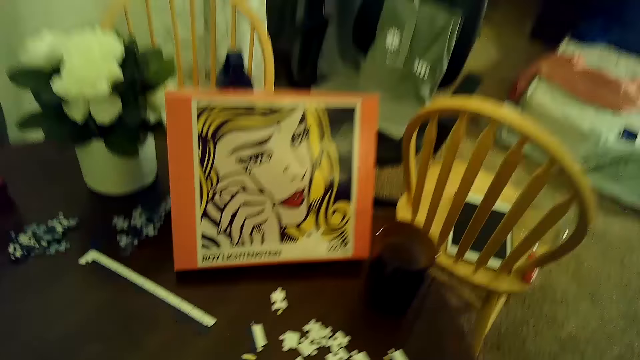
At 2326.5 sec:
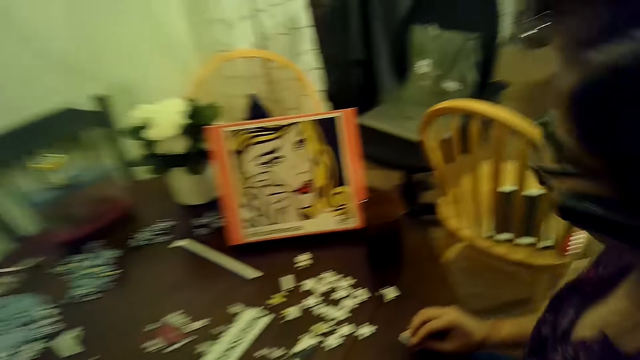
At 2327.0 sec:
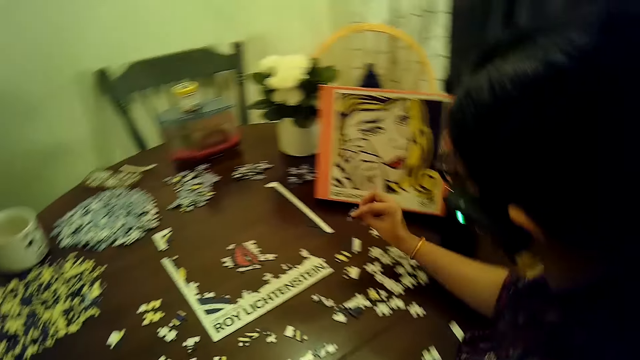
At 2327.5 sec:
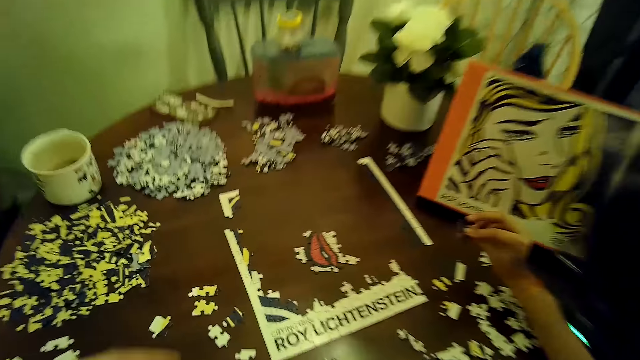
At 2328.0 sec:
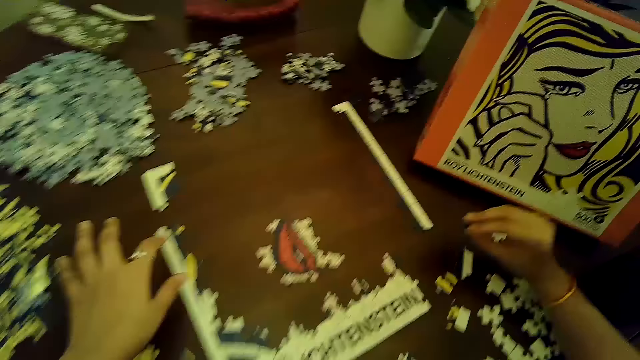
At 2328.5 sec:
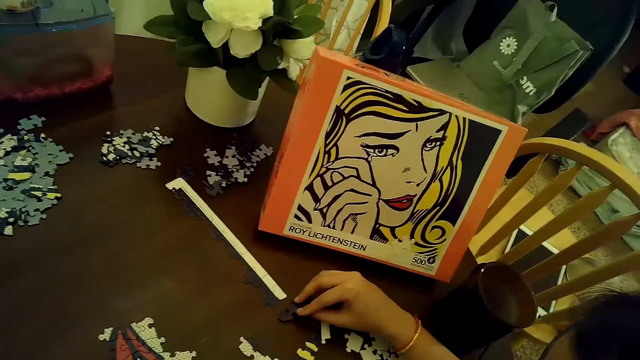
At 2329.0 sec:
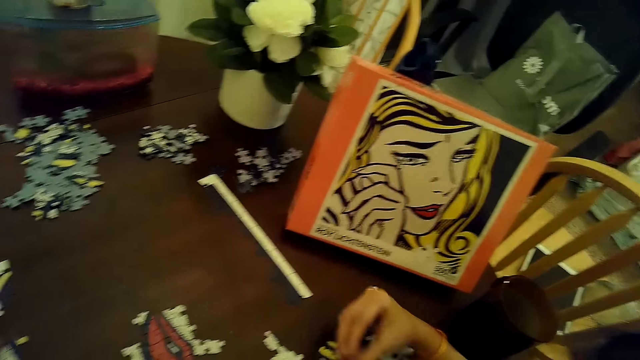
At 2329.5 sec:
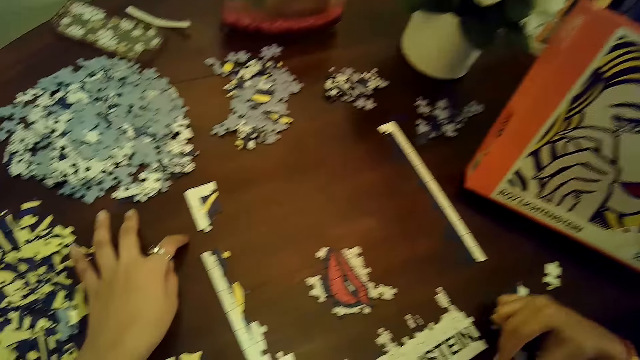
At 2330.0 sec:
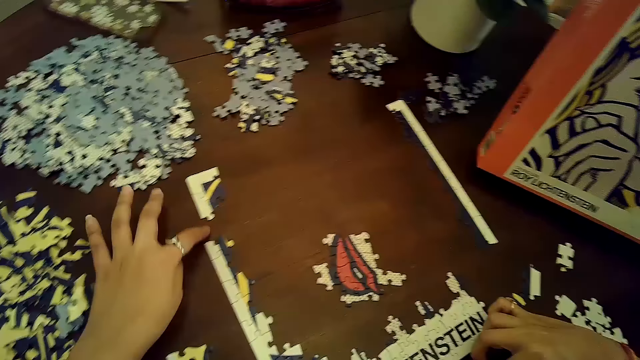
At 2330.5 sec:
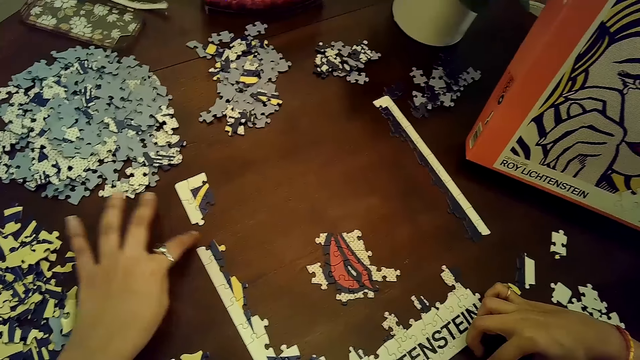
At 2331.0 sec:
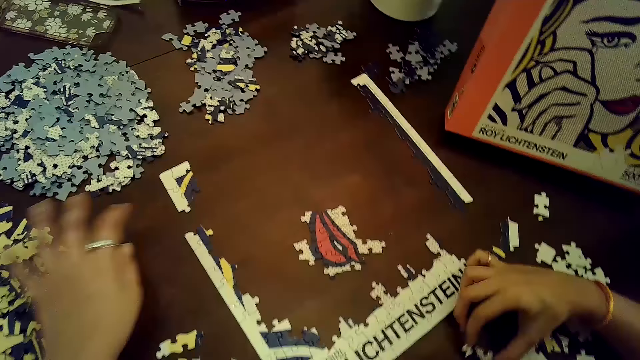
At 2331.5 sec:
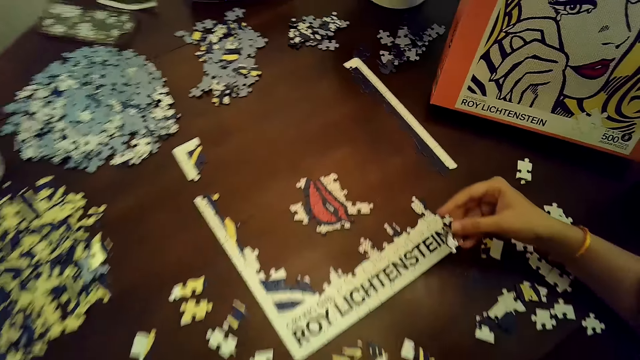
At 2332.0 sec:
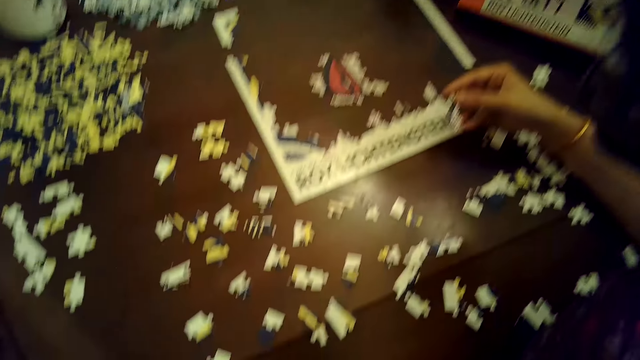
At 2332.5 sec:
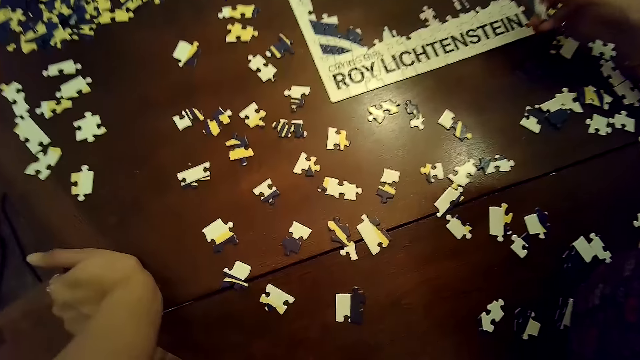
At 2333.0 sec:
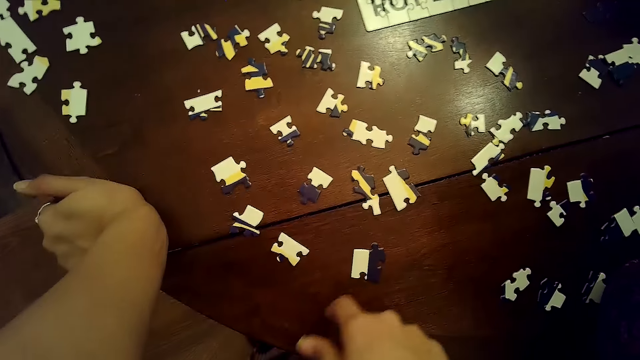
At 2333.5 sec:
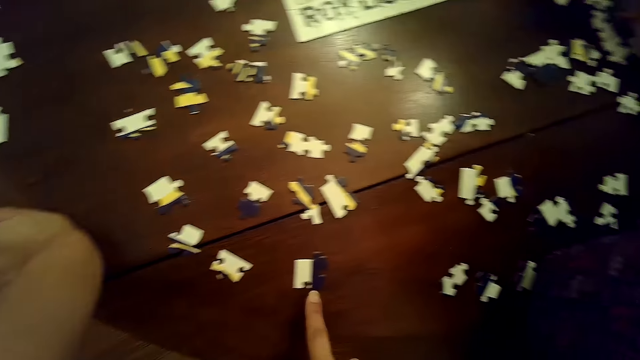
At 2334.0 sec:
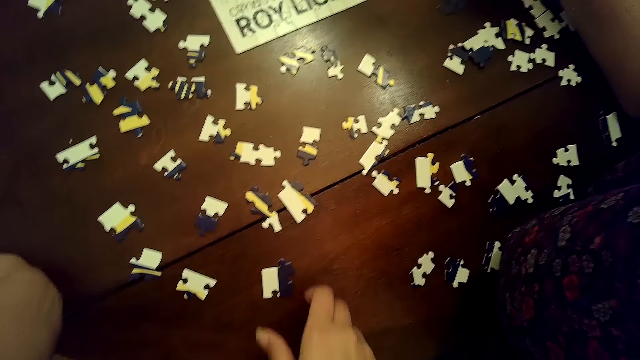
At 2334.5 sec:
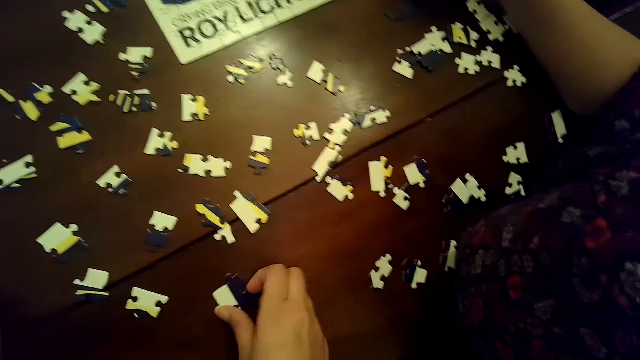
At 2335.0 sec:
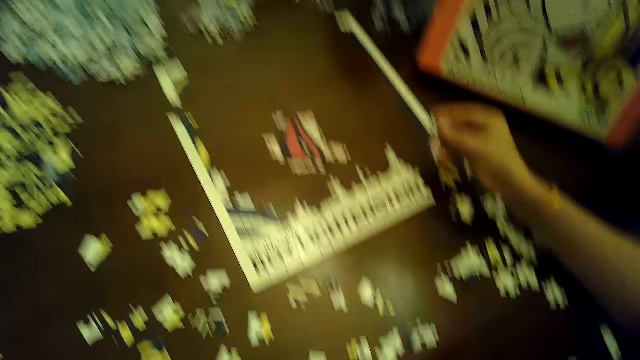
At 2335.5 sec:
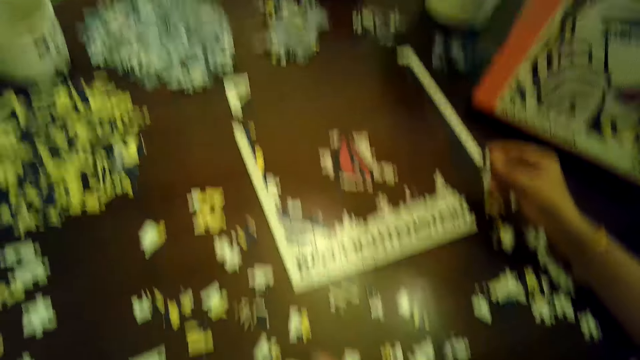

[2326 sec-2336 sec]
The camera wearer places the puzzle piece on the table with her right hand. A woman picks a puzzle piece from the table with her right hand. The woman places the puzzle piece on the table with her right hand. The camera wearer moves her left hand on the table. The woman picks a puzzle piece from the table with her right hand. The camera wearer stares at the table. She picks a puzzle piece from the table with her right hand.

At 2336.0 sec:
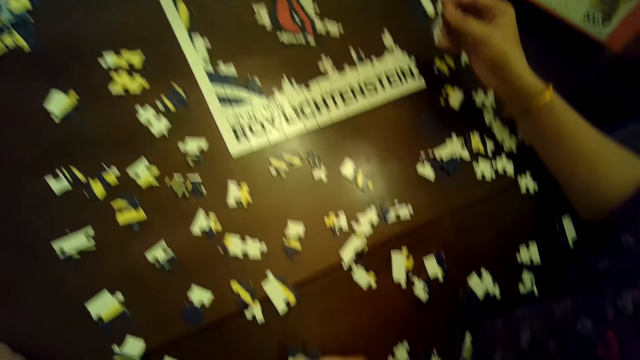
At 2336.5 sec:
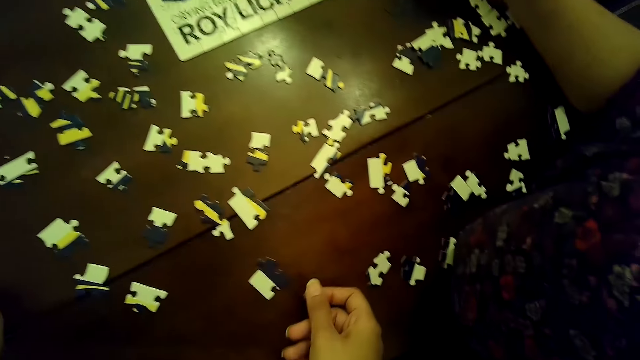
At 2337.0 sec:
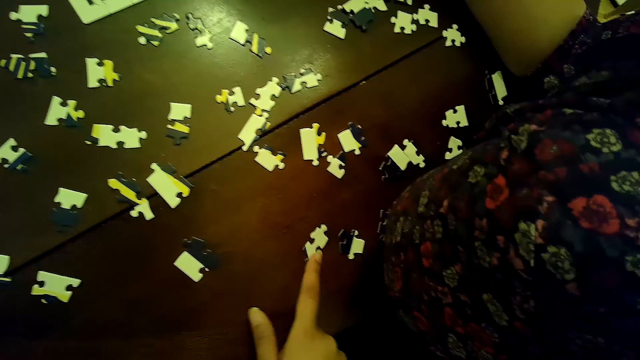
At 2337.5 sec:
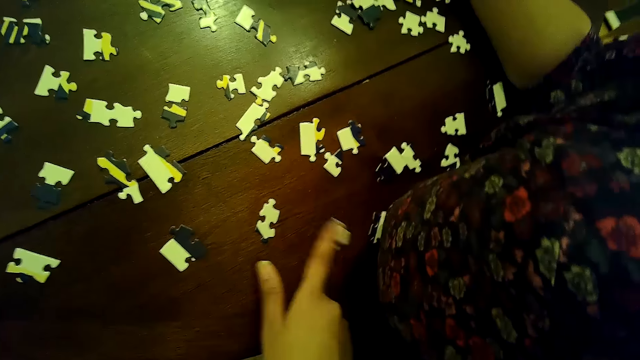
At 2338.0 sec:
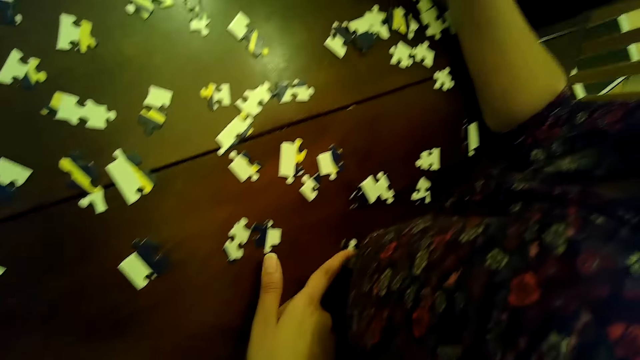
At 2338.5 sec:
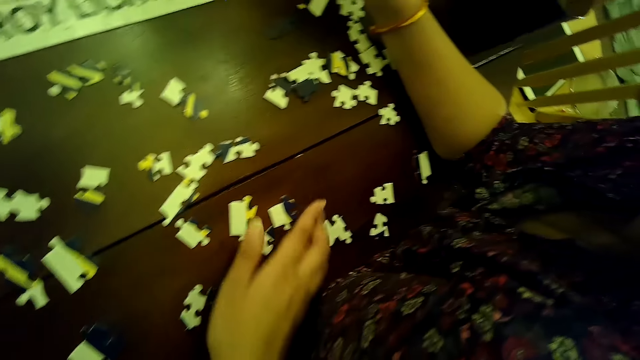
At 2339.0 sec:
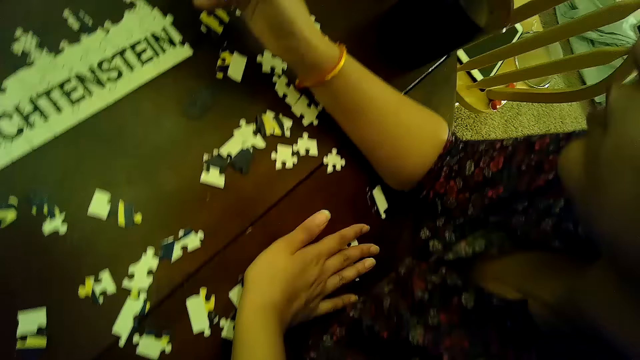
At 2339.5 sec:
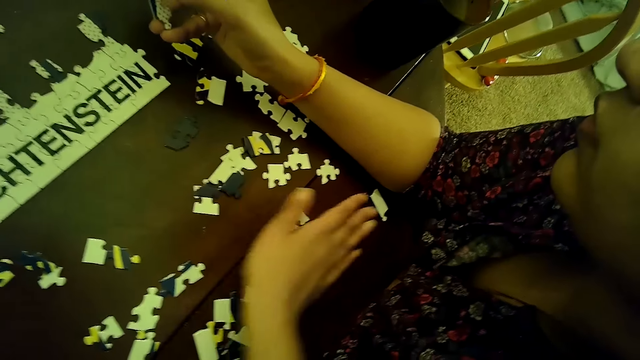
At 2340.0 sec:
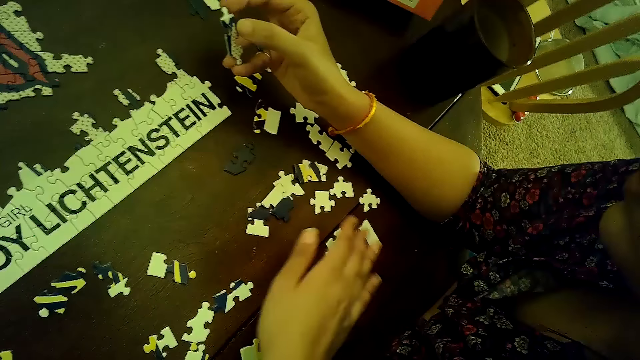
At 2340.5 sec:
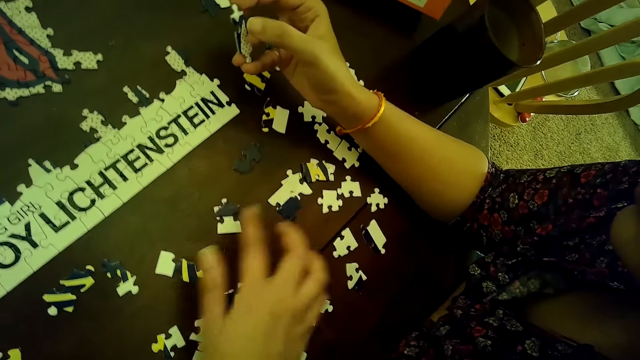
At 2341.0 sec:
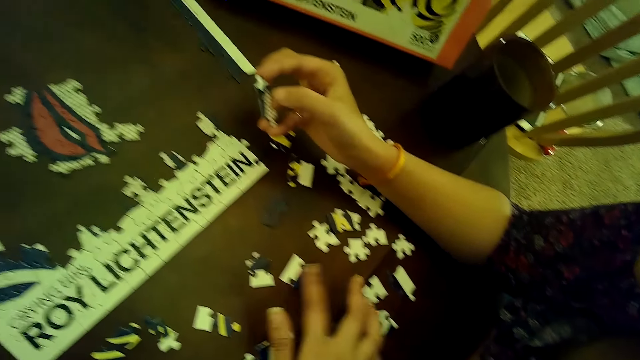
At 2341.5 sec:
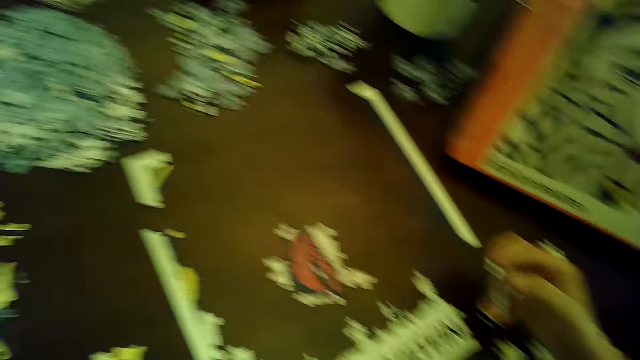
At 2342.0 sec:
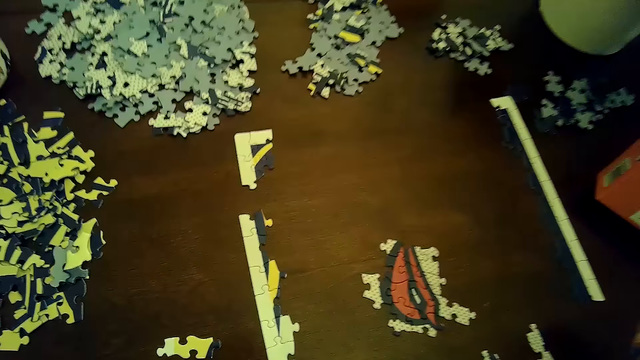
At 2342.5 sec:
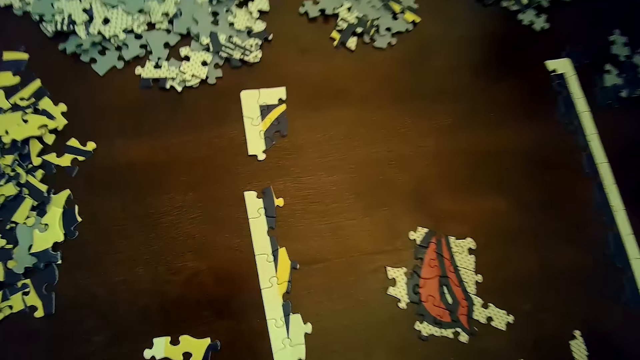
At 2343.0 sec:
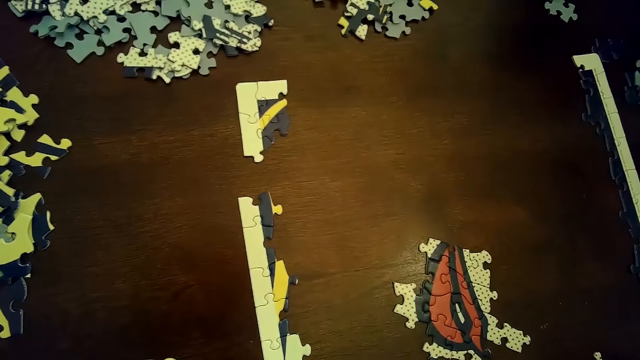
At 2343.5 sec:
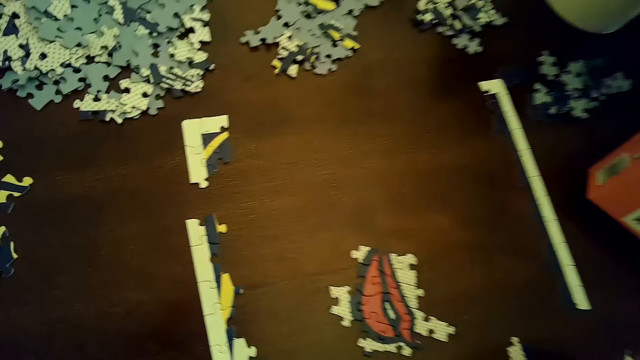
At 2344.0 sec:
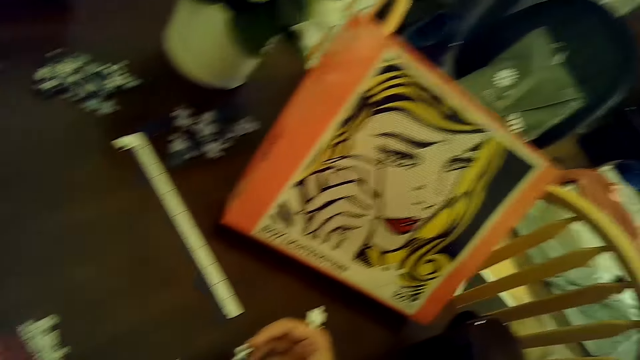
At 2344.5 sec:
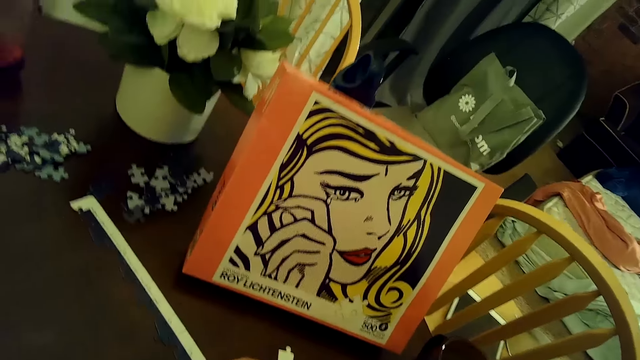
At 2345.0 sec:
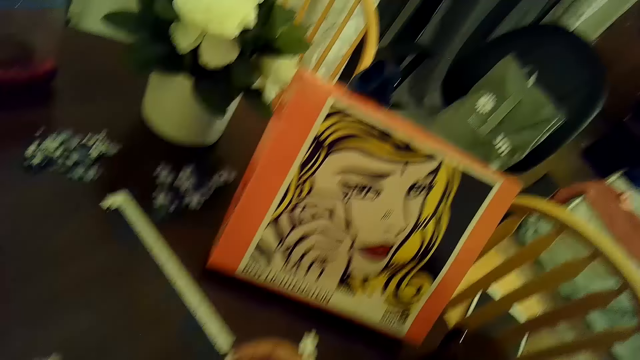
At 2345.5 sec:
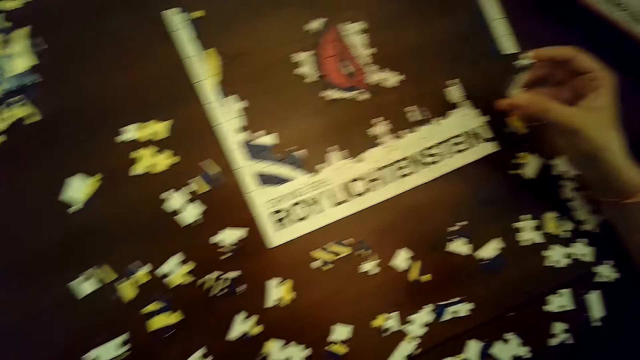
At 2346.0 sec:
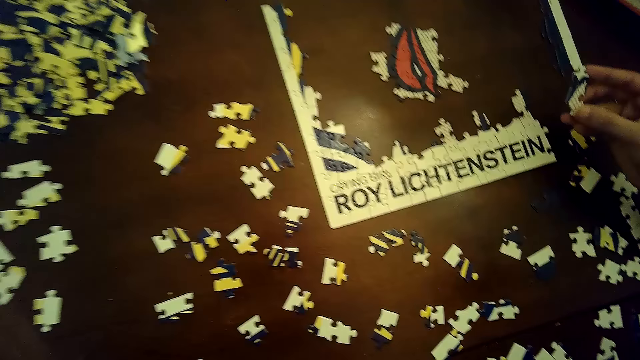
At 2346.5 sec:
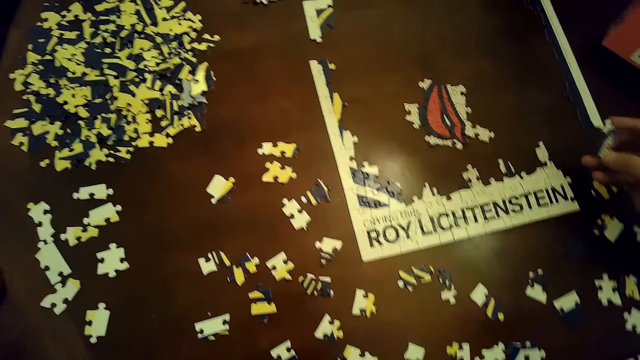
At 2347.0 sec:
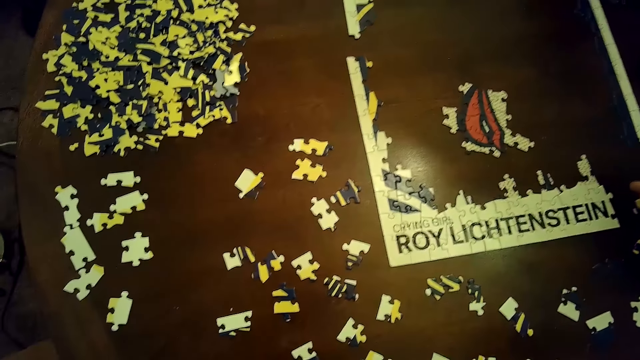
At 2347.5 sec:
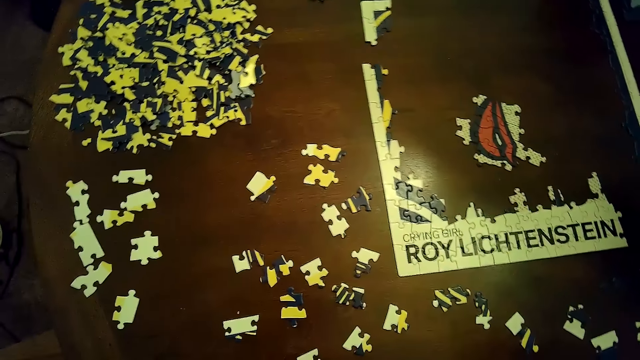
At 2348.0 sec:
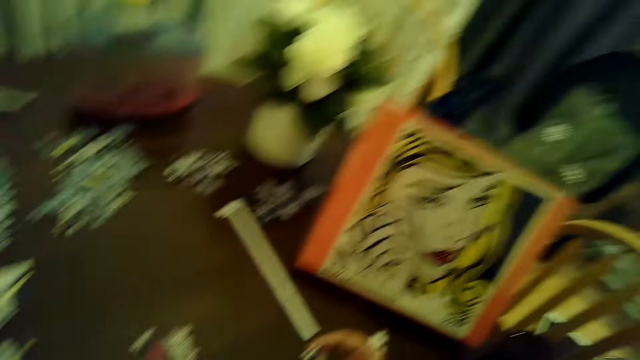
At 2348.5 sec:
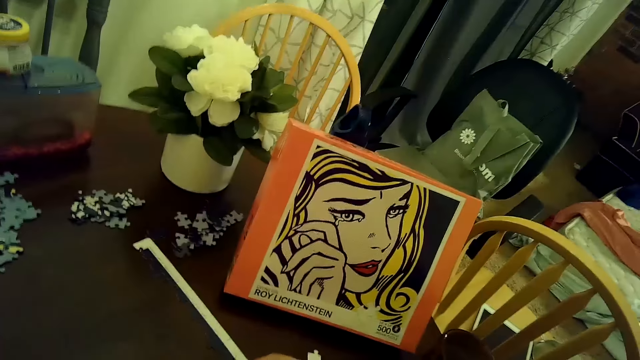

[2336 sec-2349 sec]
The camera wearer places the puzzle piece on the table with her right hand. She moves a puzzle piece with her right hand. She moves a puzzle piece again. She jolts the puzzle pieces. She moves a puzzle piece with her right hand. She moves puzzle pieces with her right hand. She moves a puzzle piece with her right hand. She moves a puzzle piece repeatedly. She stares at the table.
